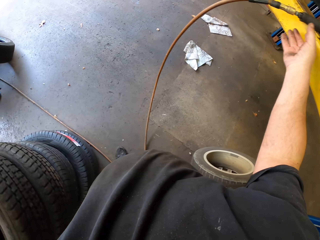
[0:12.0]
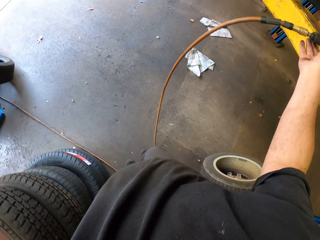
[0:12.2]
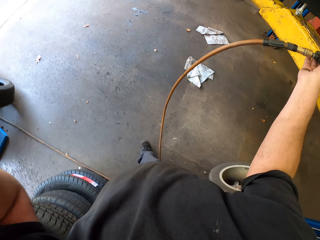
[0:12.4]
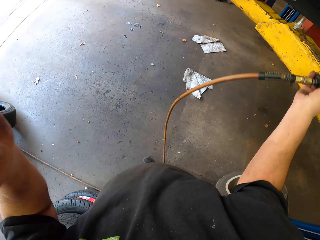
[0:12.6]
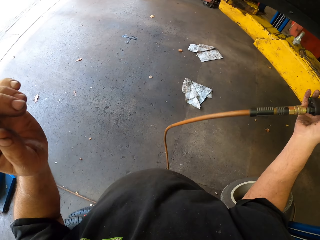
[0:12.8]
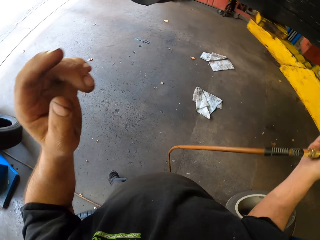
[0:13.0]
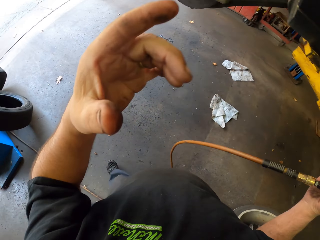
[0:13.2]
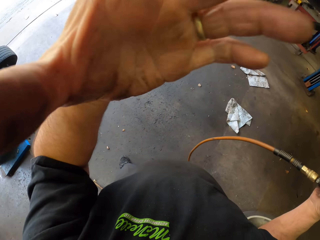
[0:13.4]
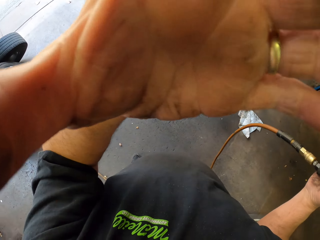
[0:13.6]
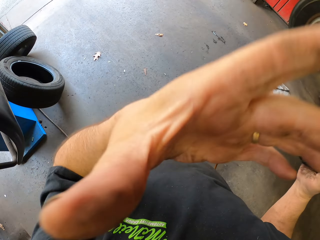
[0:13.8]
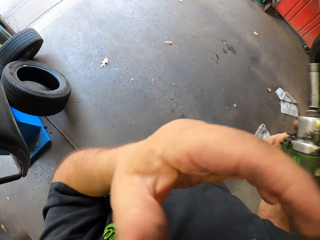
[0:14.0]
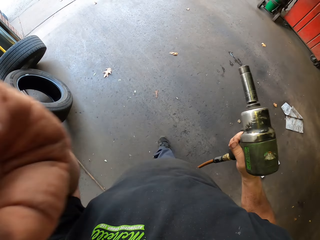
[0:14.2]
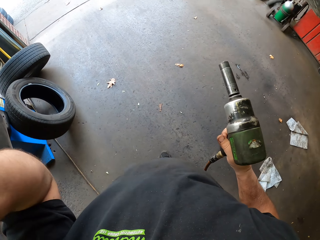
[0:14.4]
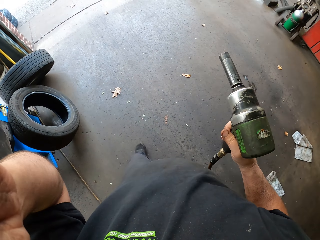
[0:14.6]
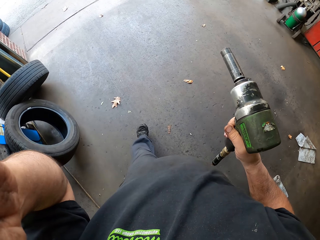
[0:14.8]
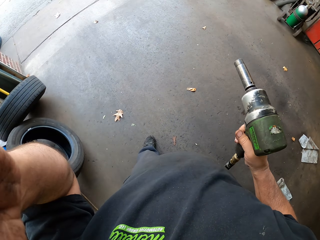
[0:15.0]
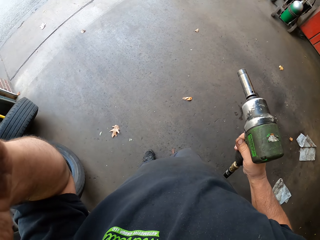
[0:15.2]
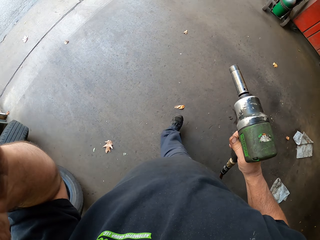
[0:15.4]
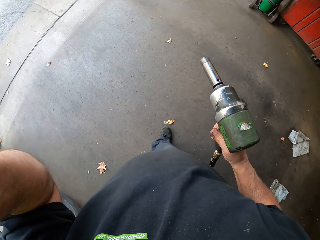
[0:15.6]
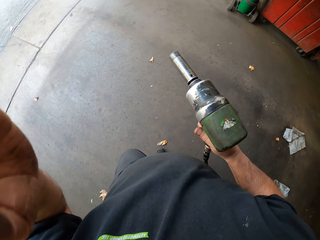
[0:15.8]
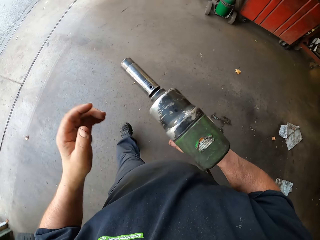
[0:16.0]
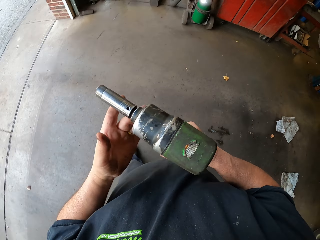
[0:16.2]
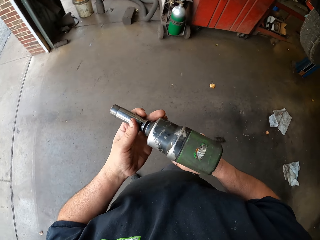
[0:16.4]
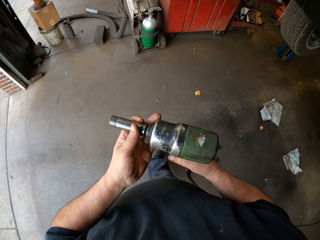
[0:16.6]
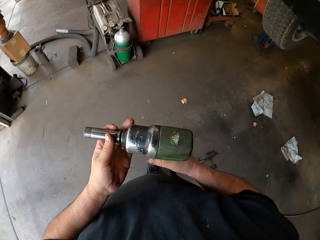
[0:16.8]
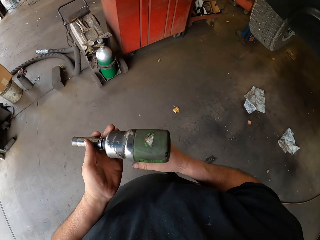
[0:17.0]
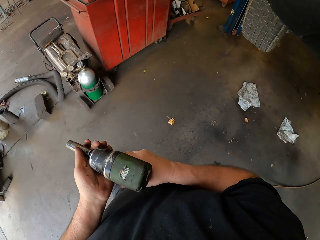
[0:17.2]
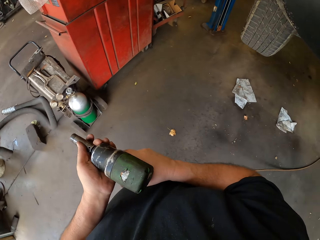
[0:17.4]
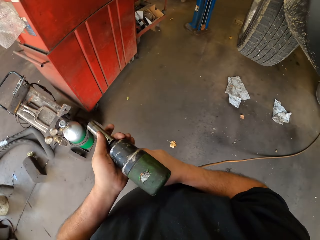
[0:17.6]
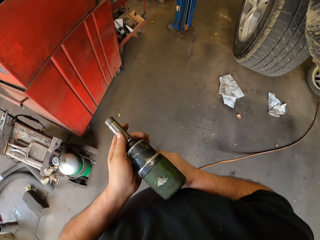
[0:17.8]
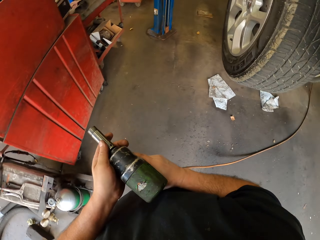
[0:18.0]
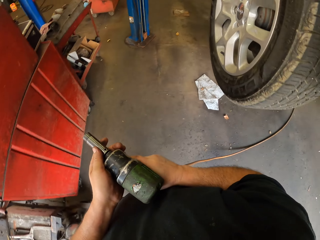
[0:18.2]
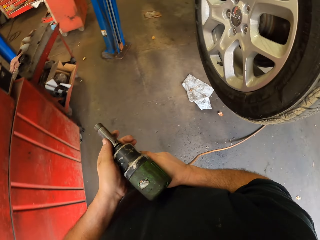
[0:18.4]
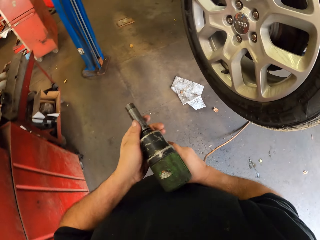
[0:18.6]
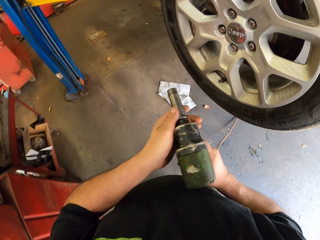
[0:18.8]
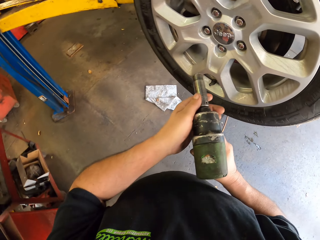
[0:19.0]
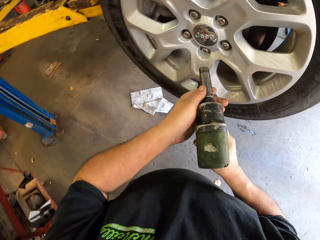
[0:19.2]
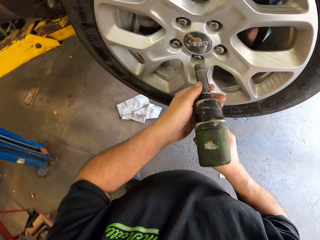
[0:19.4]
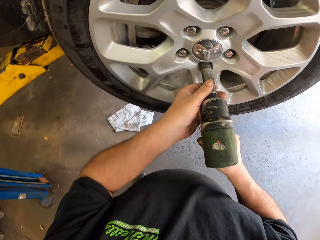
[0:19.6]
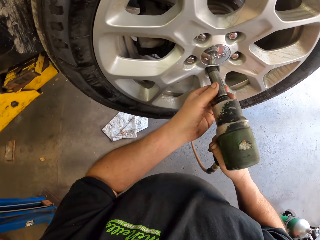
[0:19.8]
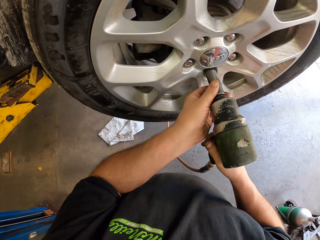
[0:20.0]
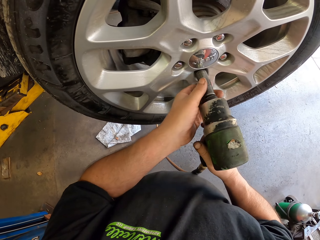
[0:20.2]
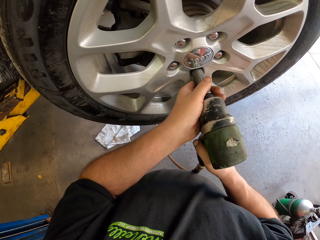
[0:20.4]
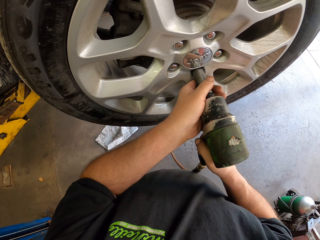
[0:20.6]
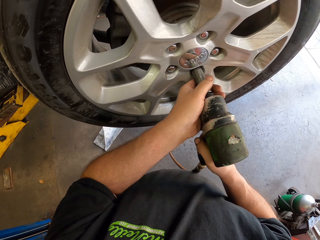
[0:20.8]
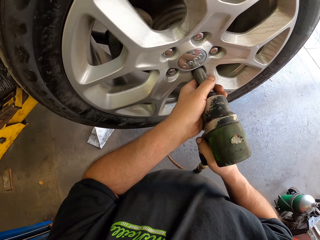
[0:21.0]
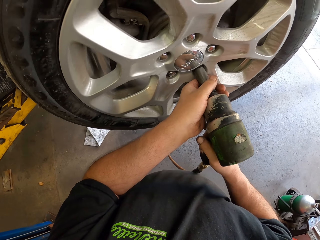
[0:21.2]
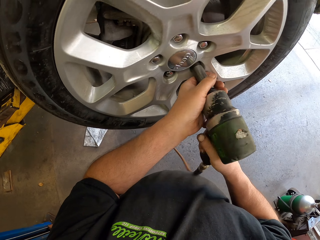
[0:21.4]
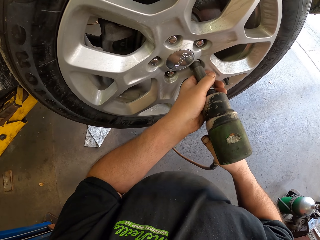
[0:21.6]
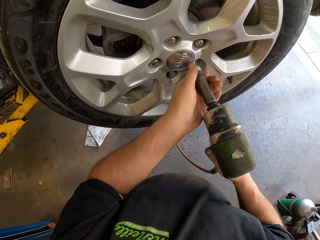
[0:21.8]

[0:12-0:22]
The camera wearer picks up an electric impact wrench or screwdriver. They adjust the camera. They hold the screwdriver by both hands. They open bolts on a wheel with the electric impact wrench.

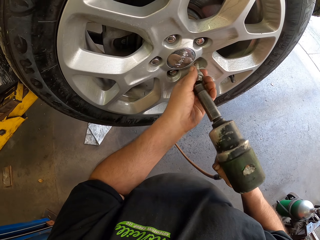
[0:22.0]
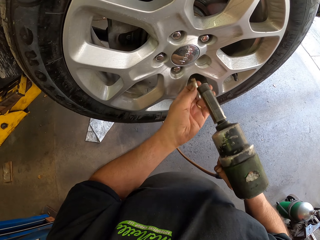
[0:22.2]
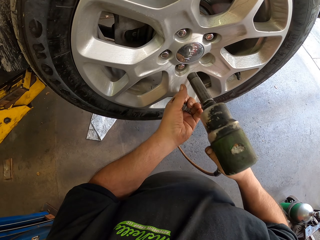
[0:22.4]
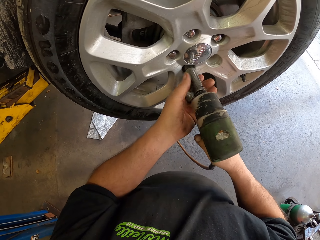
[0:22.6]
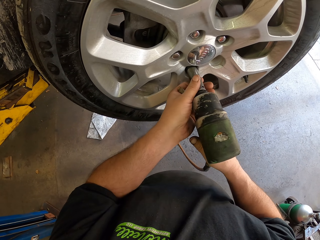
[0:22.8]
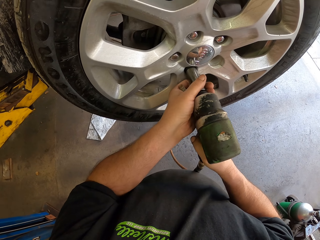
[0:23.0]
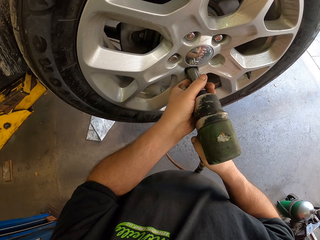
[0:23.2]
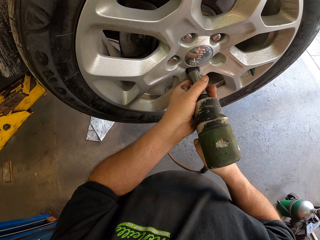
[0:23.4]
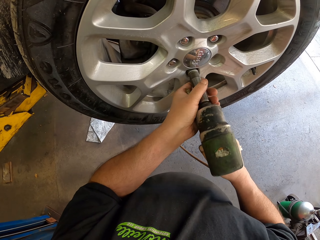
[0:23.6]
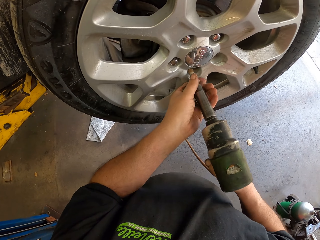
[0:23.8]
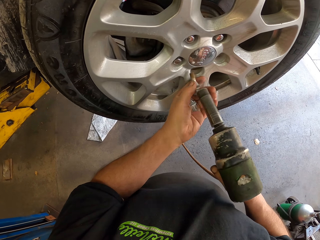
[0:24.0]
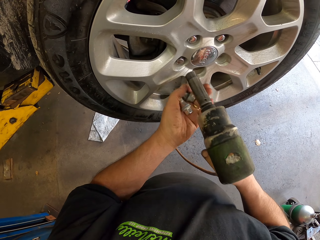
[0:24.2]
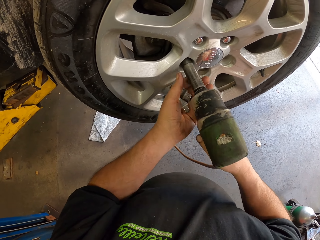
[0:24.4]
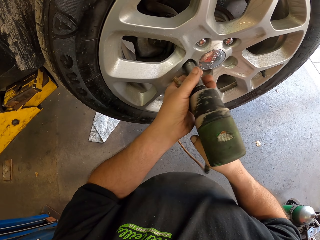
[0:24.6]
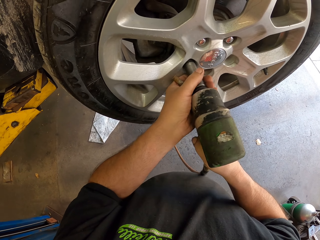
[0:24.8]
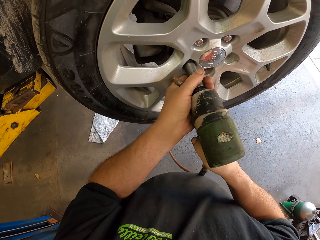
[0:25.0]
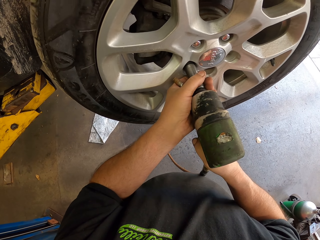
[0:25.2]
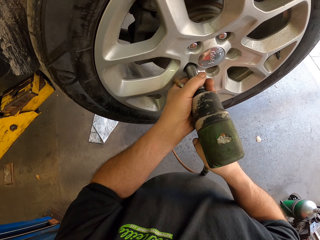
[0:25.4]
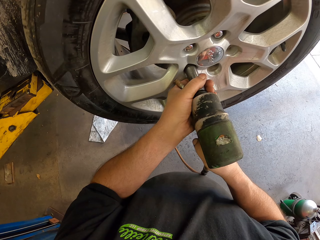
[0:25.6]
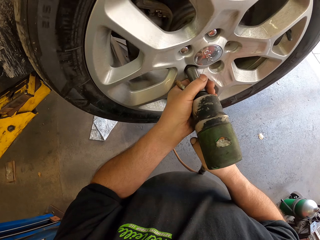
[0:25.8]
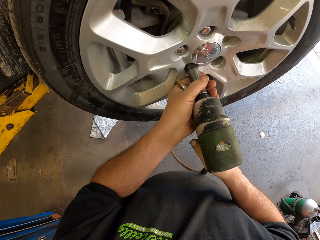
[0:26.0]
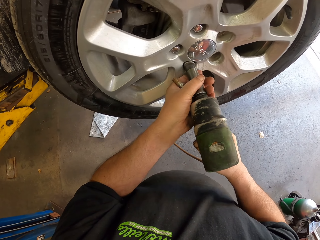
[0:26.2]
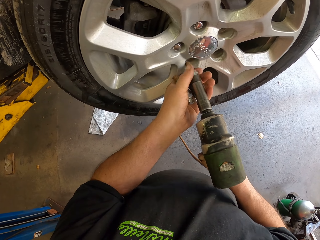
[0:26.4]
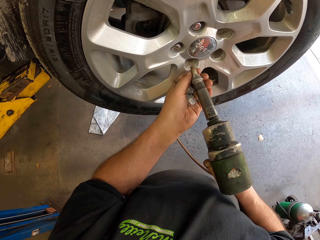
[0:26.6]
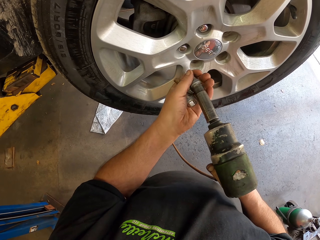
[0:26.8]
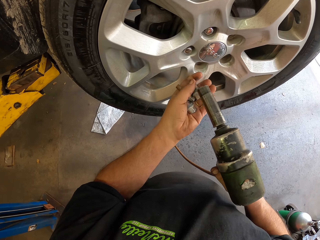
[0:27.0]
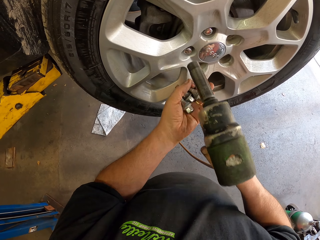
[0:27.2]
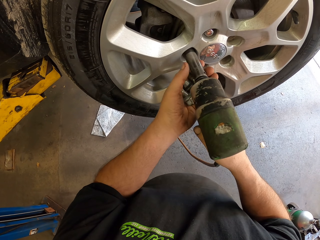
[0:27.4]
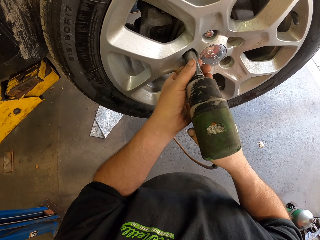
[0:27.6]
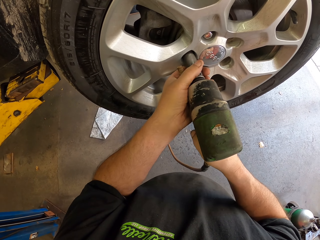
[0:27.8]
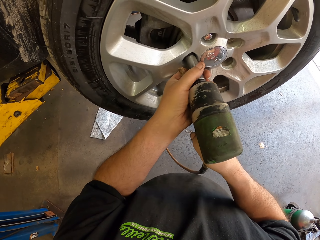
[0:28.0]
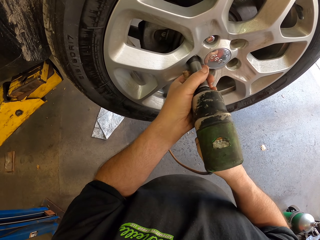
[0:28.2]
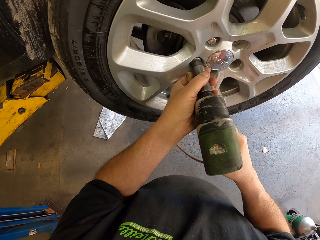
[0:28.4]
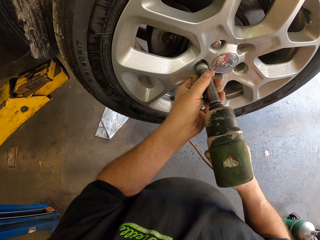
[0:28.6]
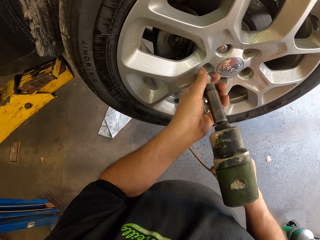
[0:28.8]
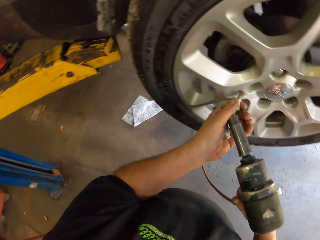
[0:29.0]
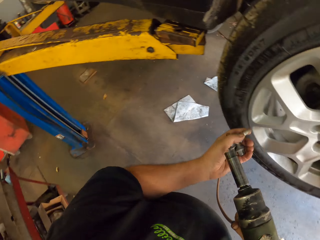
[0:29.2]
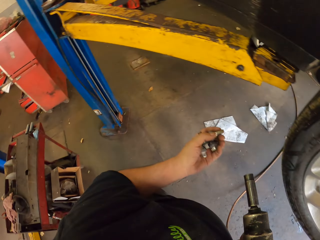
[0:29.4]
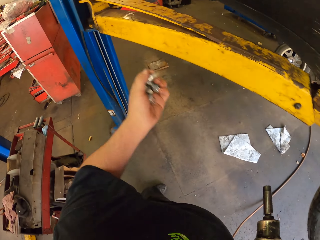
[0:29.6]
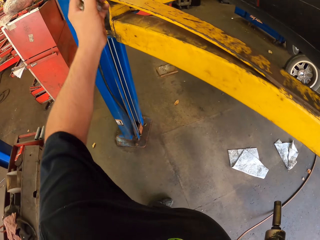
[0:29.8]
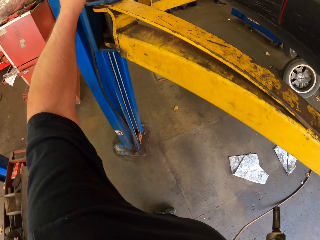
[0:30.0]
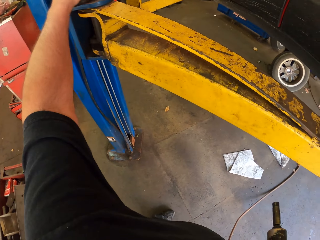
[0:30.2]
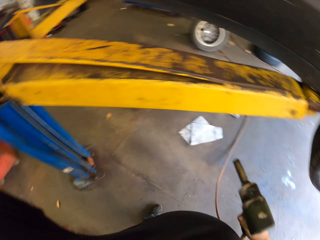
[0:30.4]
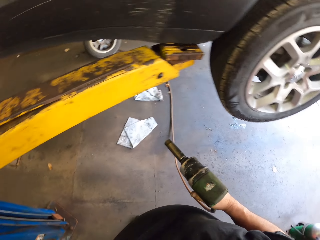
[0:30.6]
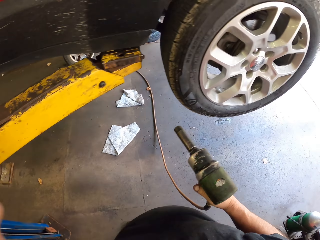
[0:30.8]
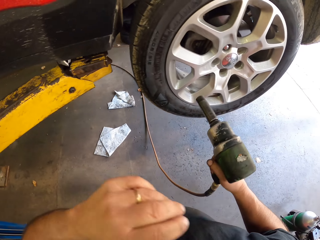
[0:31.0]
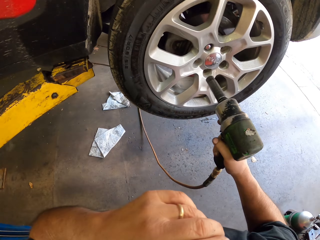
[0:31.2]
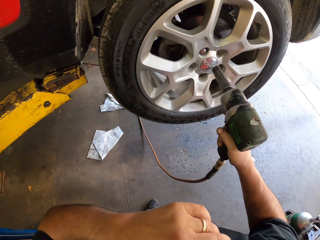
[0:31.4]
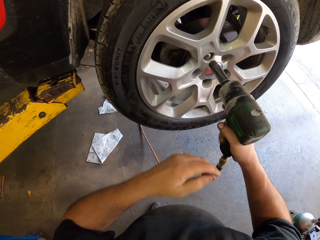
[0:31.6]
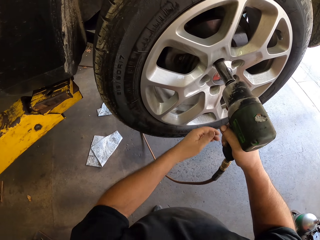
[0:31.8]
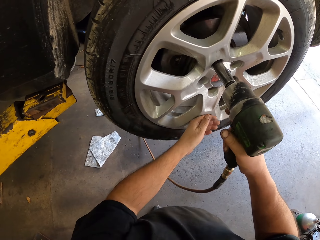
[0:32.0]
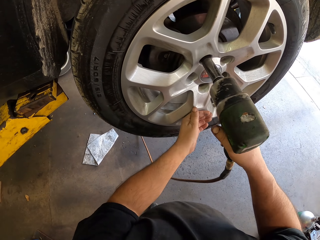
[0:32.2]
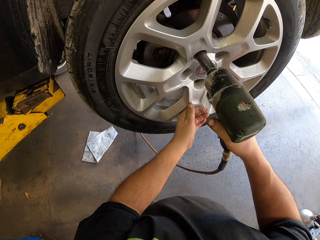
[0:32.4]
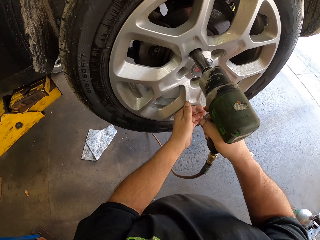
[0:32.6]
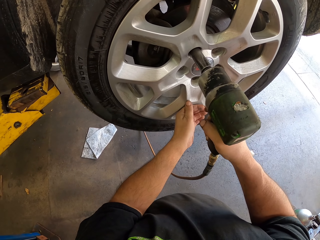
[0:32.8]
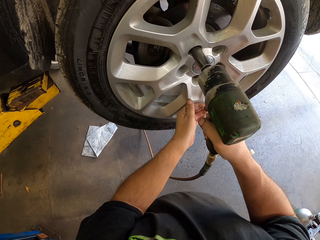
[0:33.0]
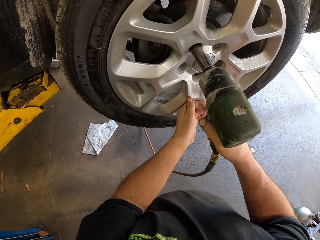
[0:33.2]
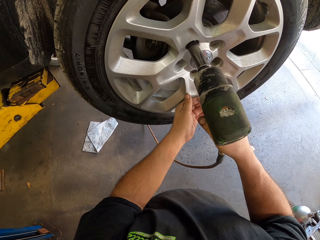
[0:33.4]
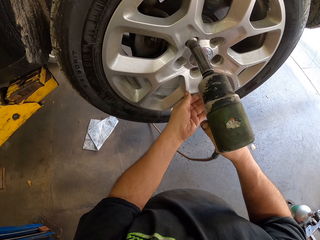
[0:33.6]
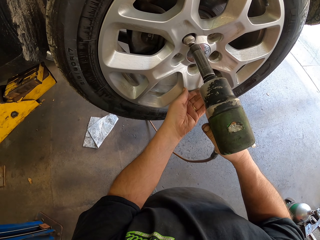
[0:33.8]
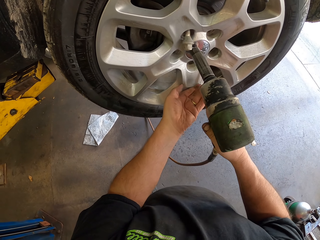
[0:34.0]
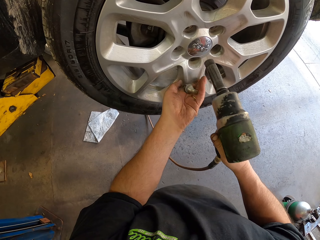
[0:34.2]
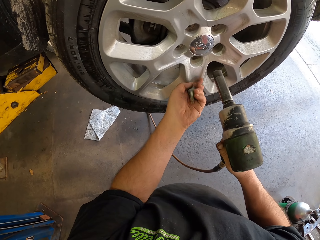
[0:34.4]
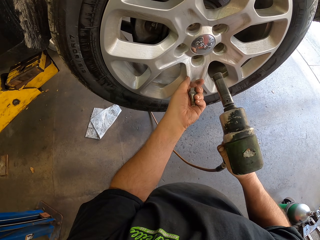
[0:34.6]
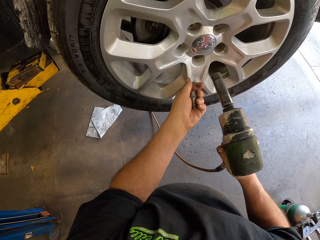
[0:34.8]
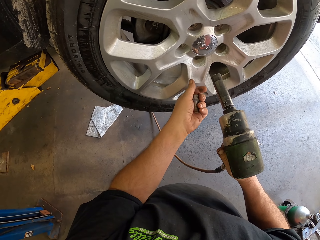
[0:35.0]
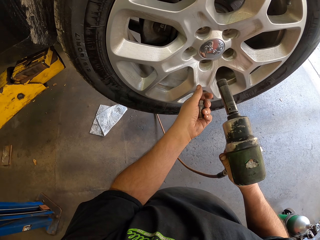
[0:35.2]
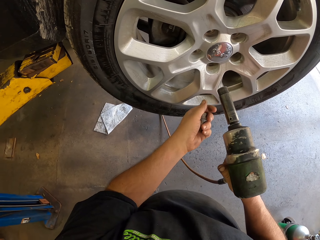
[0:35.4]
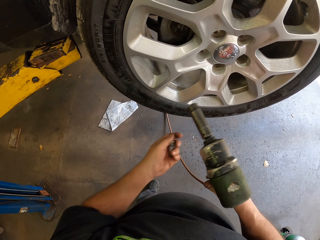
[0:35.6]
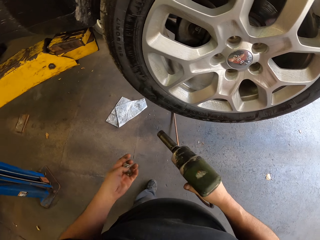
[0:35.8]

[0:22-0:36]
The camera wearer picks up the nut. They loosen the nut. They pick up the nut. They loosen the nut. They pick up the nut. They loosen the nut. They pick up the nut. They put the bolt nuts on the car lifter. They open bolts on the wheel with the electric impact wrench. They hold the rim. They pick up the nut.
